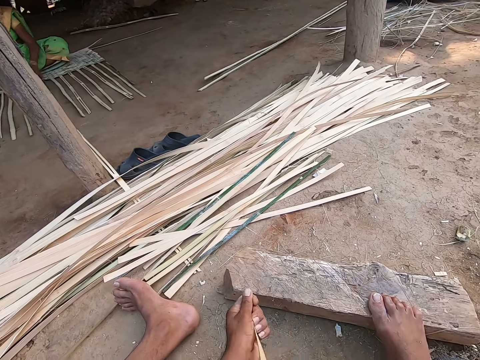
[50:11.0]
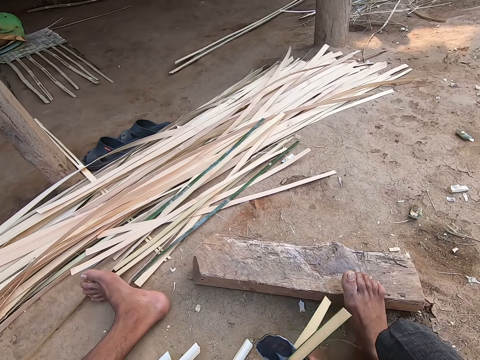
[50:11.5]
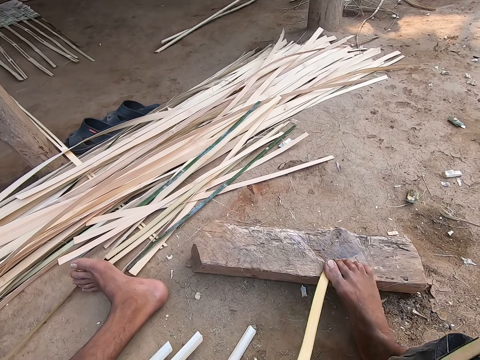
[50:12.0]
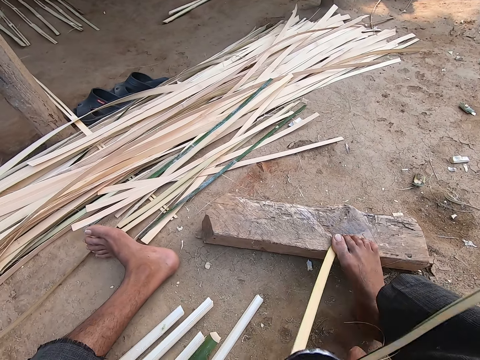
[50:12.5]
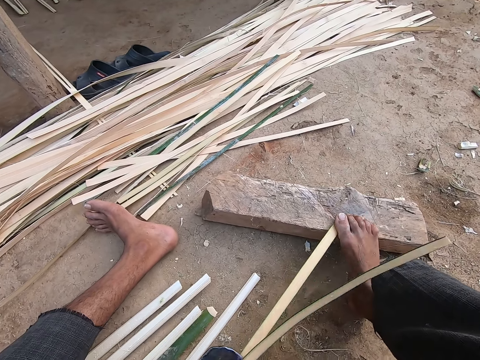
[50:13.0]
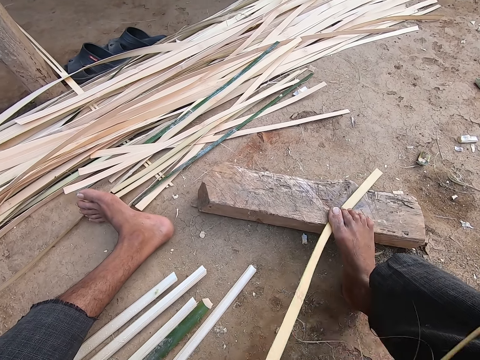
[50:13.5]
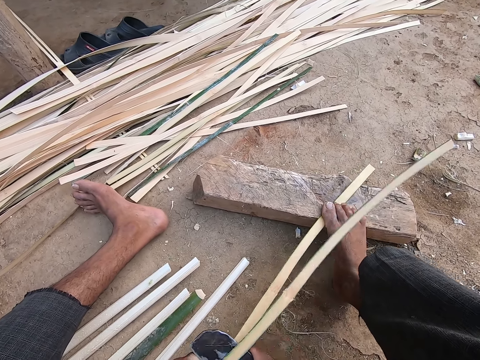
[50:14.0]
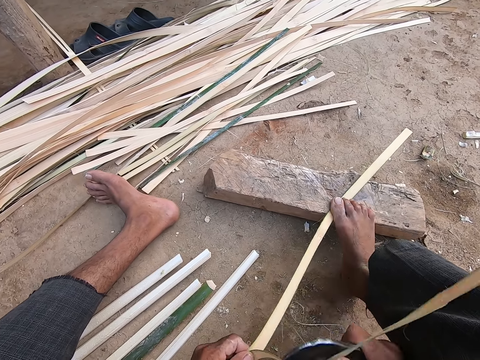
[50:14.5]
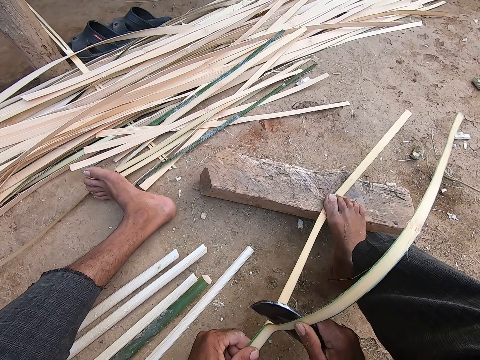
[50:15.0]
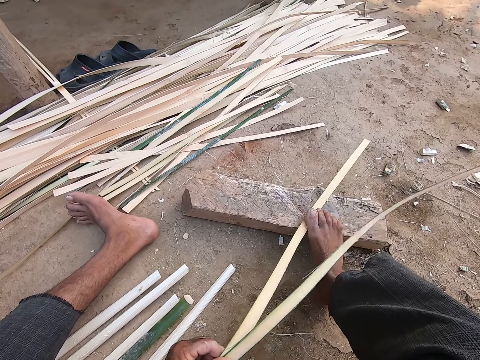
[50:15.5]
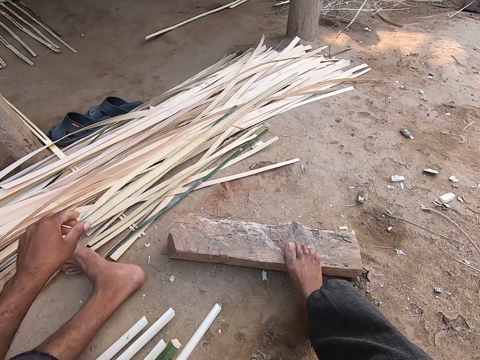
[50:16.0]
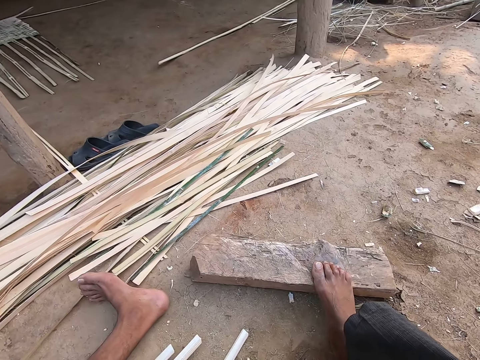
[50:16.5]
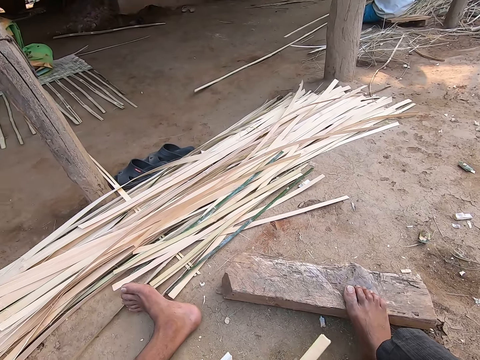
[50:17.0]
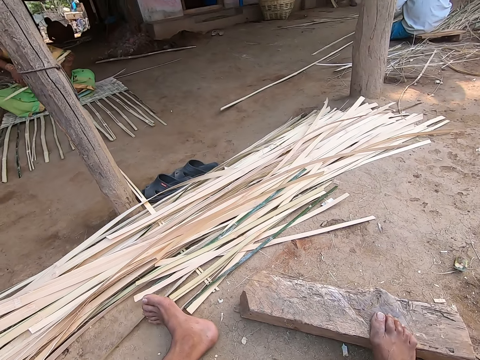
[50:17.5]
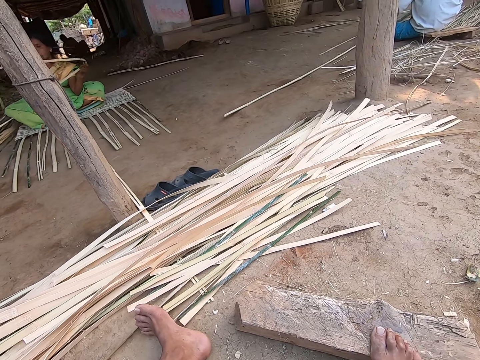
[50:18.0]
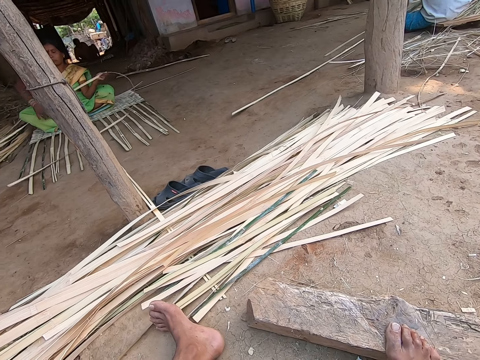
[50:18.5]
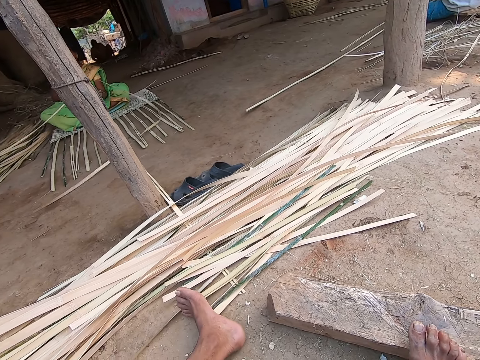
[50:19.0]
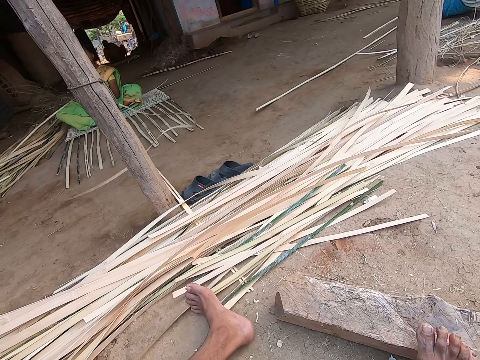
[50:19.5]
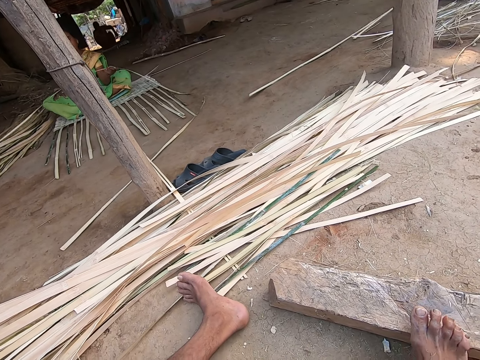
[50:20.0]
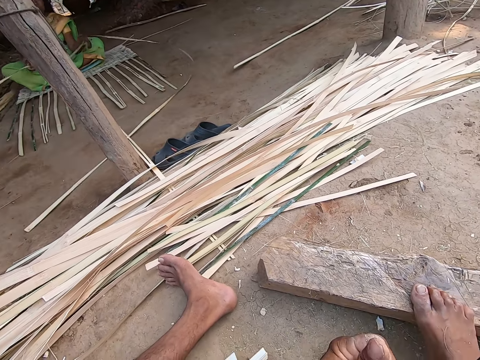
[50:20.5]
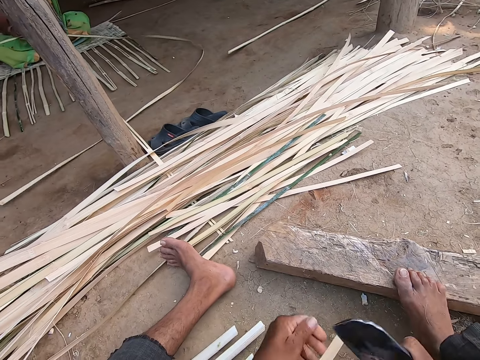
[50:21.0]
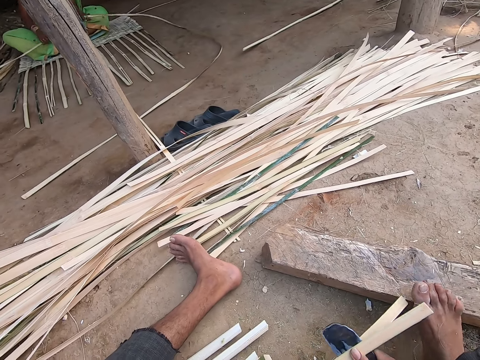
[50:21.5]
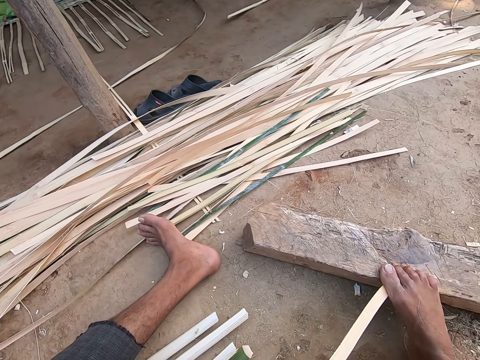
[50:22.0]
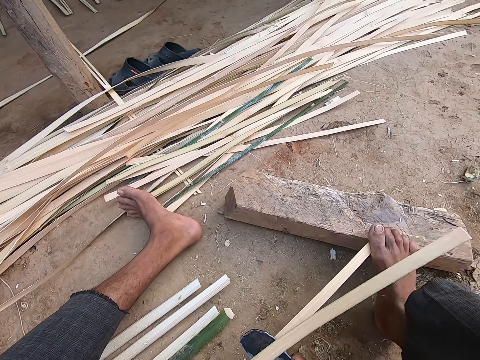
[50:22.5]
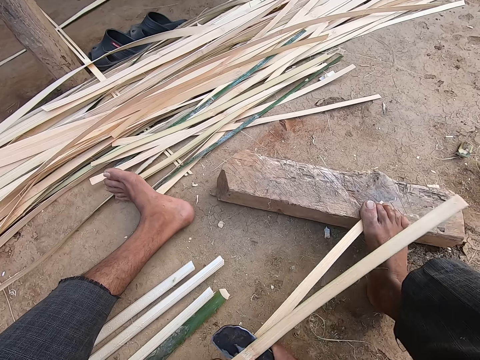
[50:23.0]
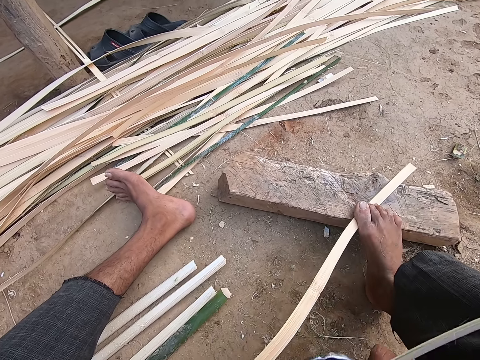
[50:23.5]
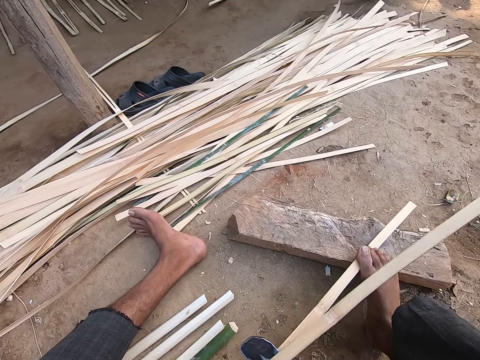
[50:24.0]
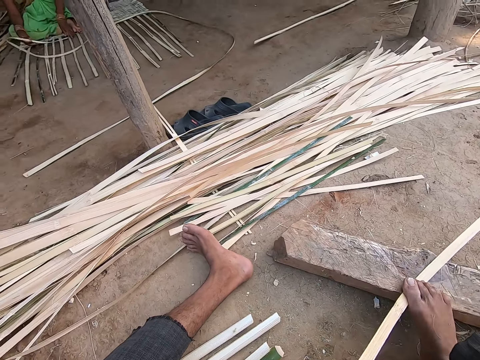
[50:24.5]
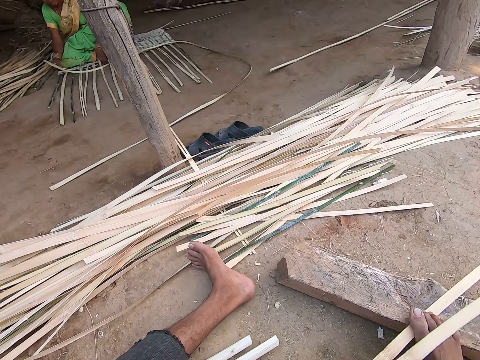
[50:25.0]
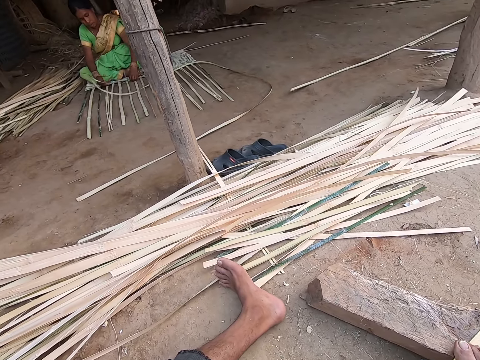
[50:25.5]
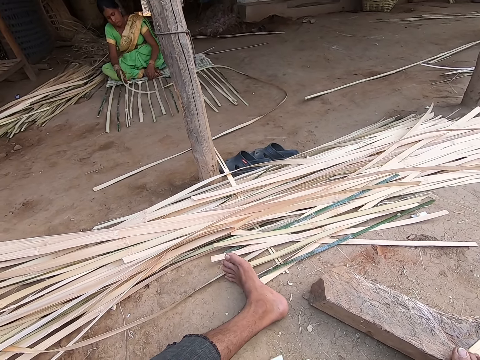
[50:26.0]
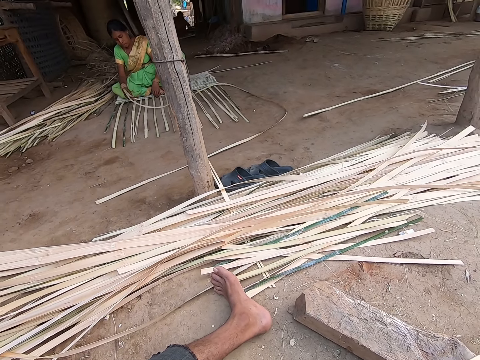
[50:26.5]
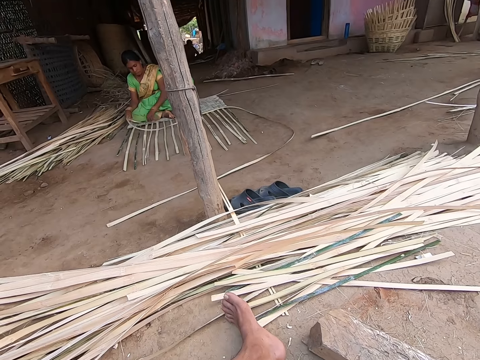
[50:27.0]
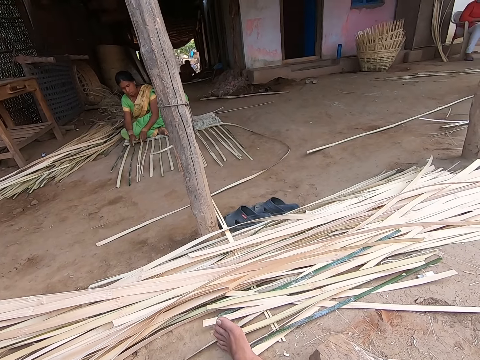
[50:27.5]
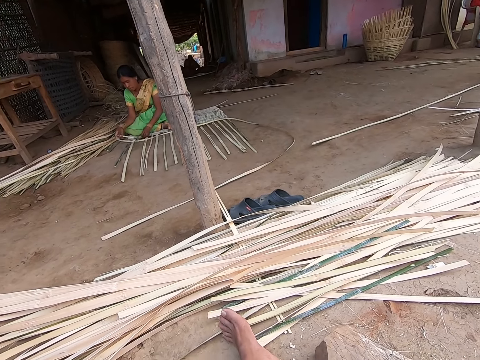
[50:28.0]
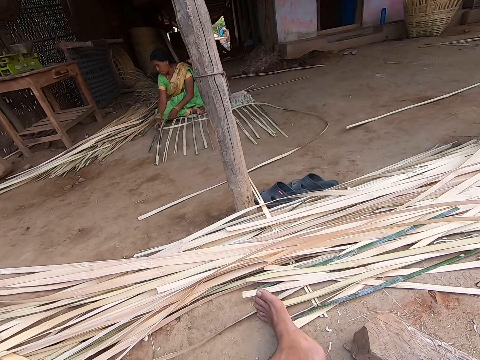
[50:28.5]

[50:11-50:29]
The camera wearer moves the bamboo. He cuts a bamboo strip in his left hand with the kukri in his right hand. He holds the bamboo strip on the piece of wood on the ground with his right leg. He drops the bamboo strips in his left hand on the ground. He picks up a bamboo. A man weaves a mat on the ground with bamboo strips. A woman picks a bamboo strip from the ground with her hands. The camera wearer interacts with the woman. He looks around. He lifts the bamboo. He separates the bamboo. He cuts a bamboo strip in his left hand with the kukri in his right hand. He holds the bamboo strip on the piece of wood on the ground with his right leg. He cuts the bamboo. He pulls the bamboo. He cuts the bamboo. He looks around. The woman weaves a mat on the ground with bamboo strips.

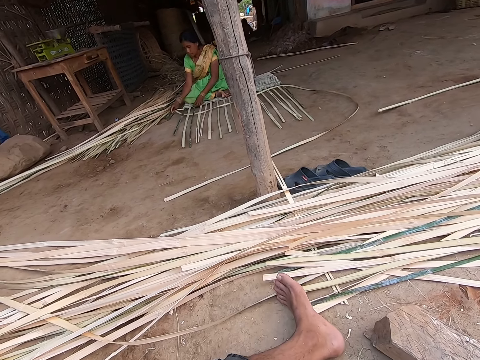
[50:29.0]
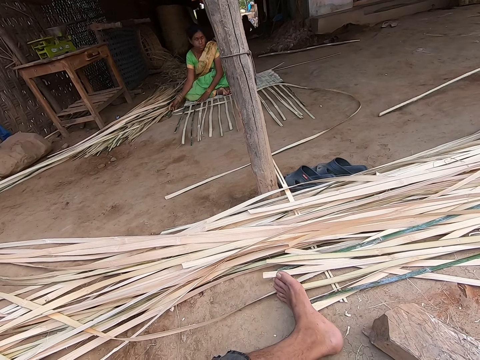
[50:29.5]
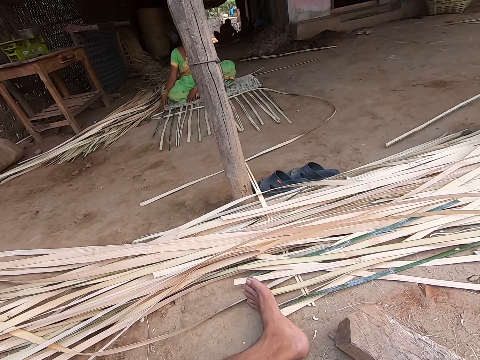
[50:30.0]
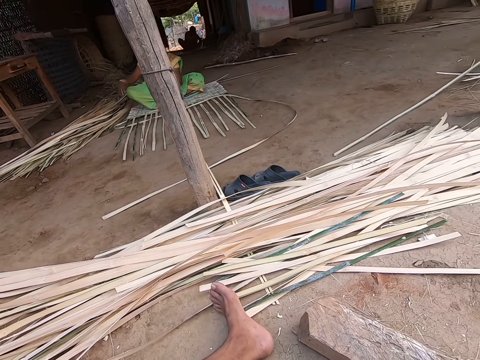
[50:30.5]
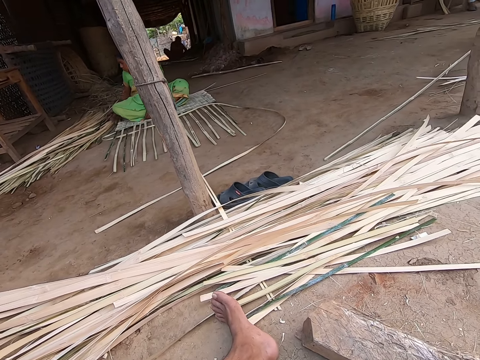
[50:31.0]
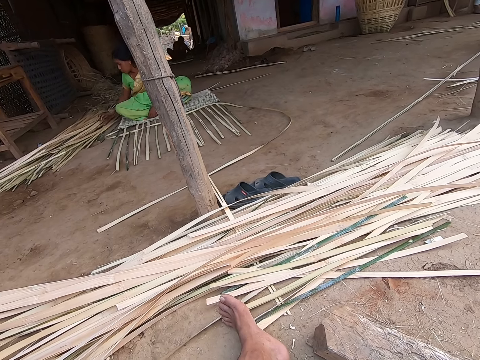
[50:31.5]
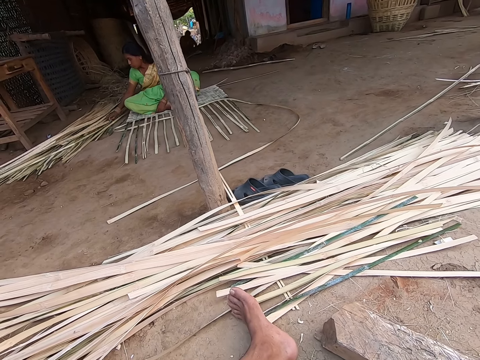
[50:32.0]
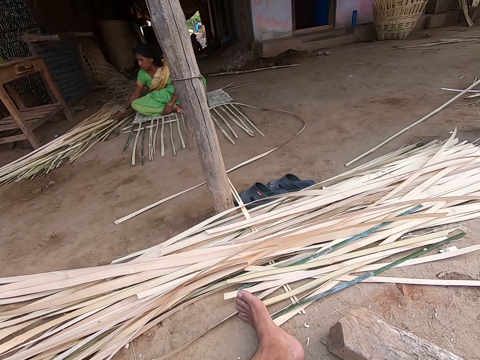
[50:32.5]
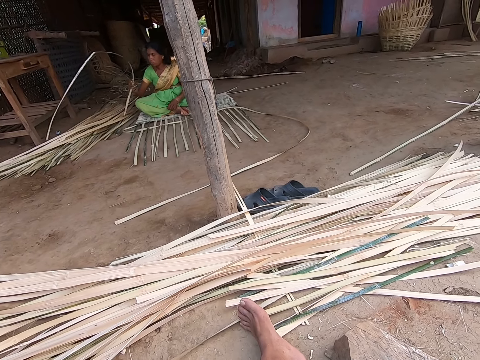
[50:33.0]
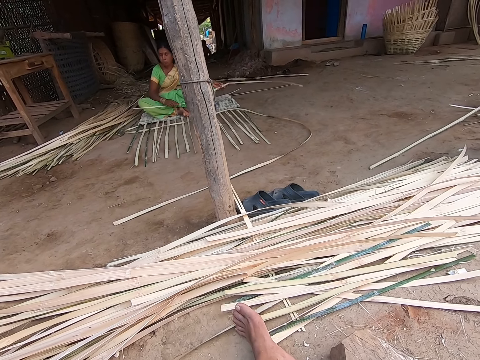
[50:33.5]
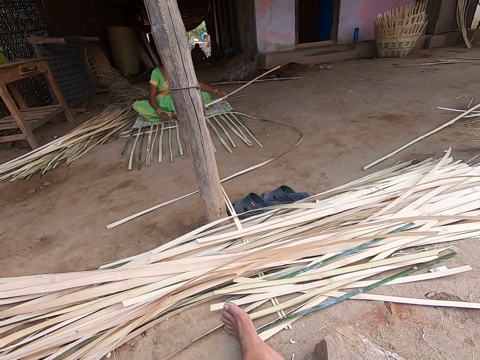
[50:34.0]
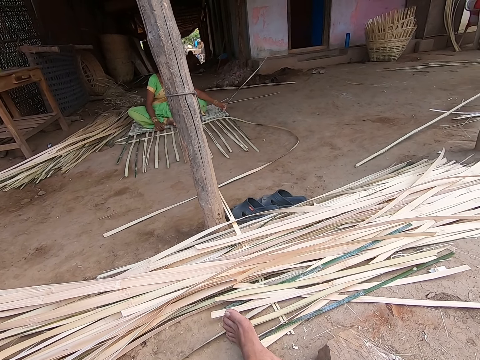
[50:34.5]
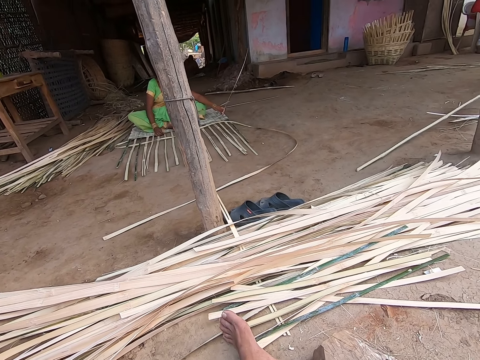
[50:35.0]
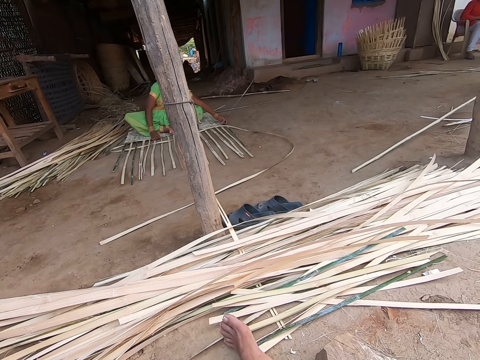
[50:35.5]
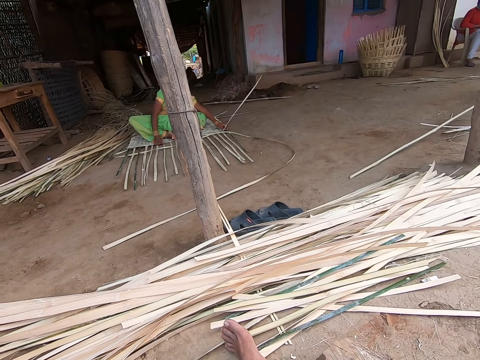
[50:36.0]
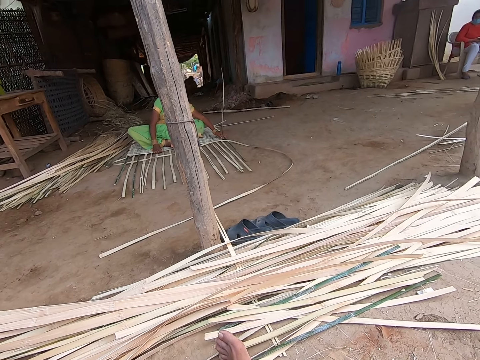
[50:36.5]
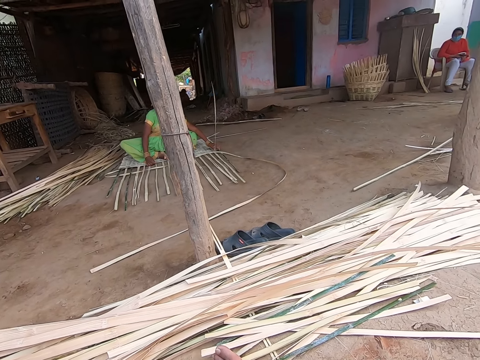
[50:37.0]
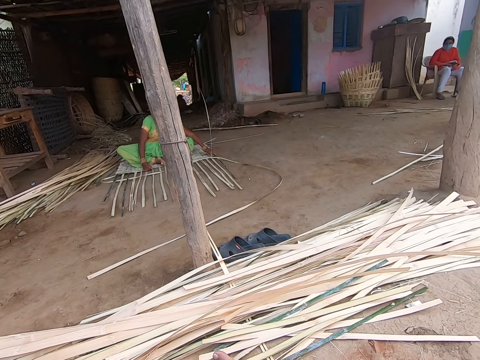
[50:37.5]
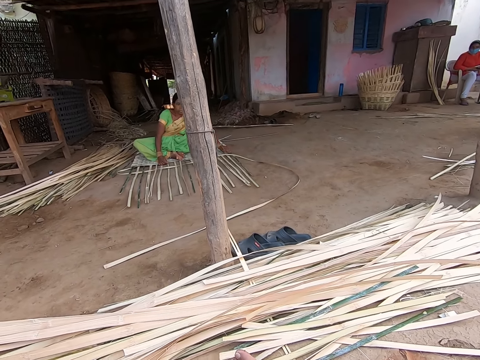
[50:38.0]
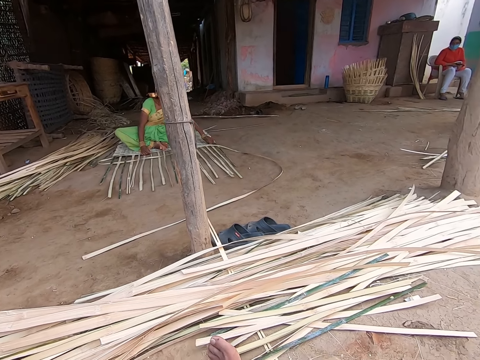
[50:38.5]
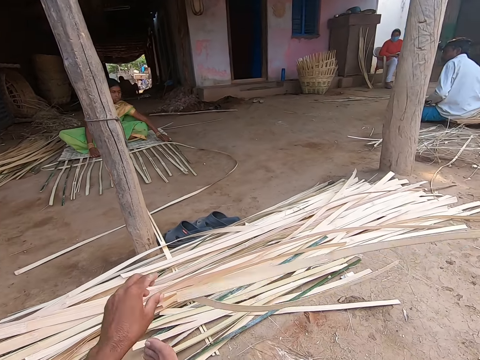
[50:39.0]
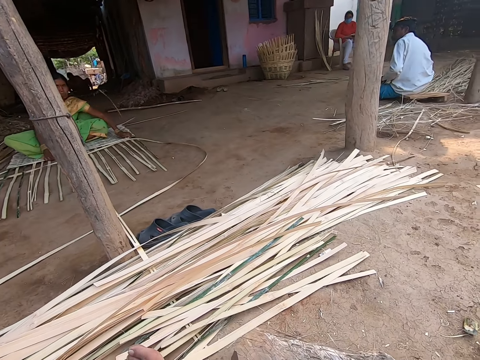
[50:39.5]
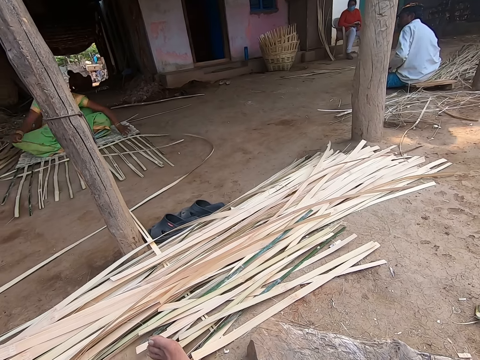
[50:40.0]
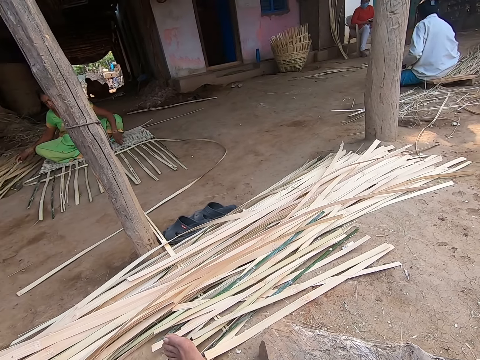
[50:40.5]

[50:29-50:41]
A woman picks a bamboo strip from the ground with her right hand. The camera wearer drops the bamboo strips in his left hand on the ground. He moves his hands back. The woman drops the bamboo strip in her right hand on the ground.
